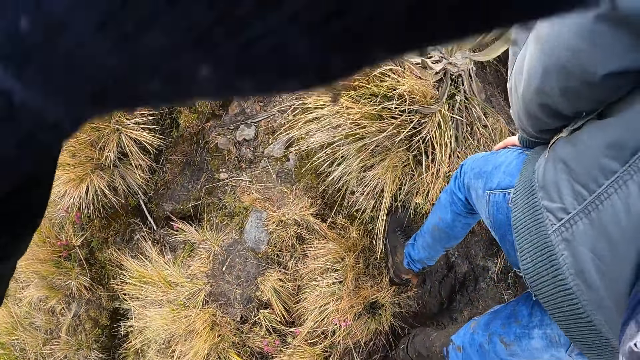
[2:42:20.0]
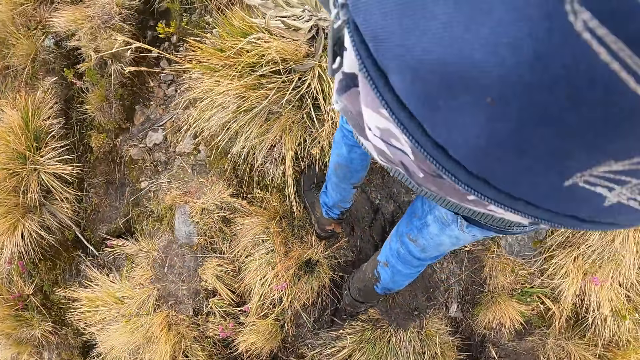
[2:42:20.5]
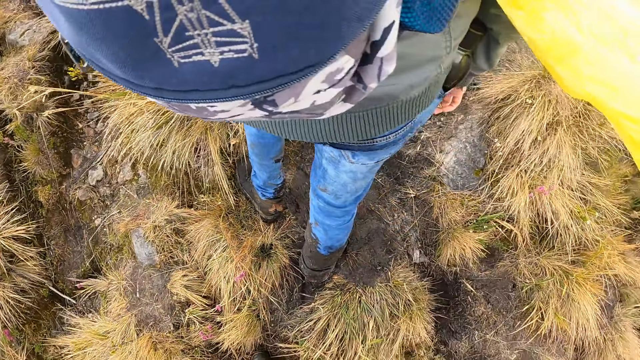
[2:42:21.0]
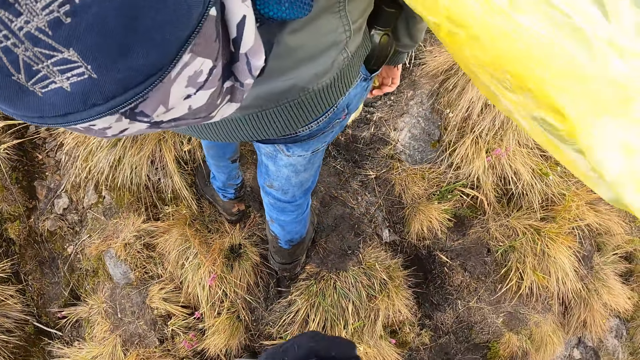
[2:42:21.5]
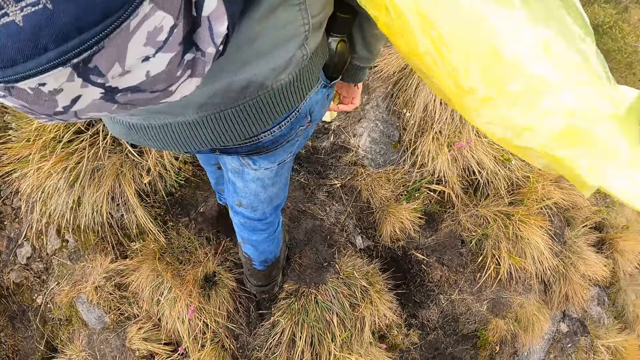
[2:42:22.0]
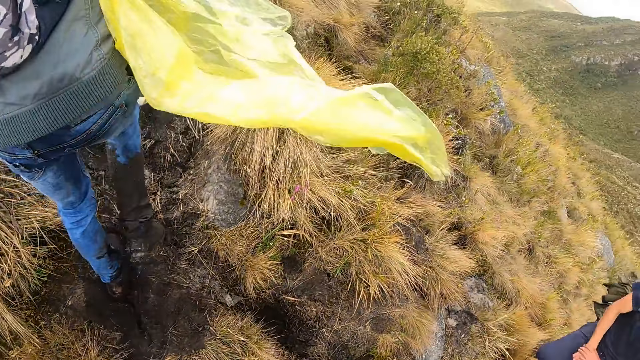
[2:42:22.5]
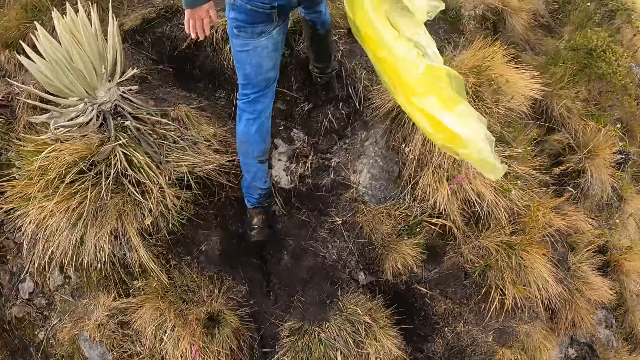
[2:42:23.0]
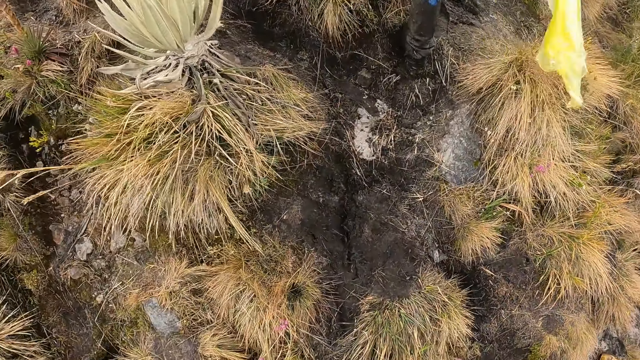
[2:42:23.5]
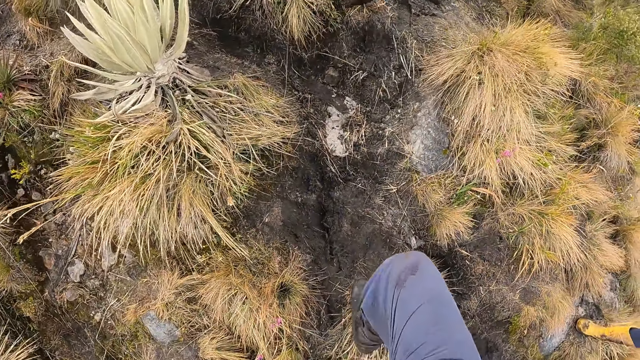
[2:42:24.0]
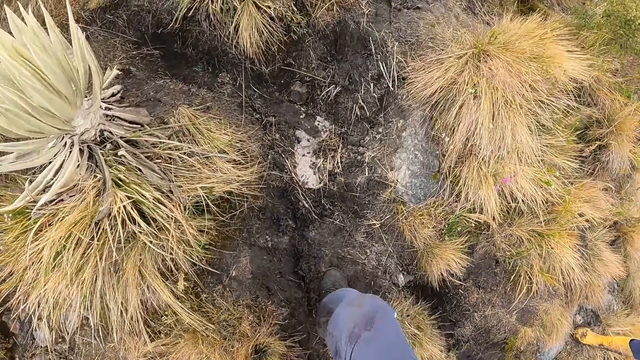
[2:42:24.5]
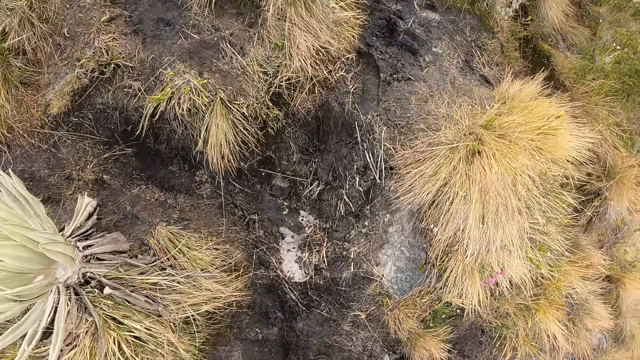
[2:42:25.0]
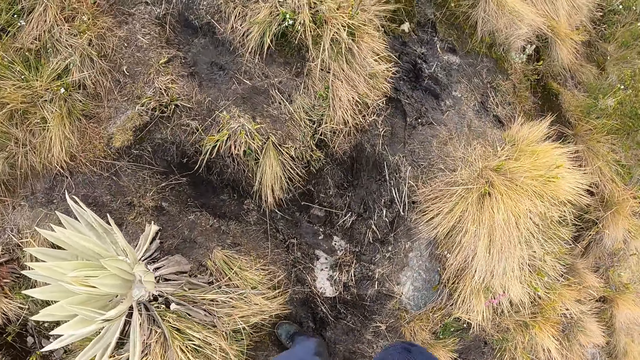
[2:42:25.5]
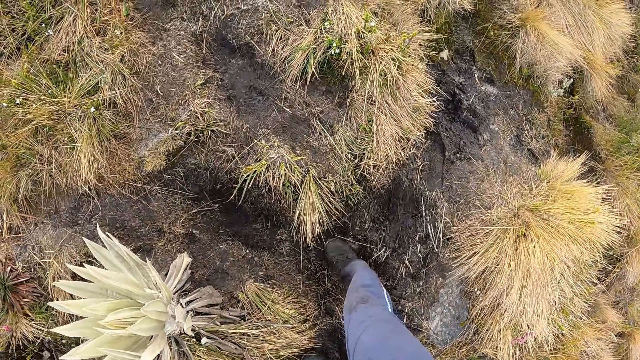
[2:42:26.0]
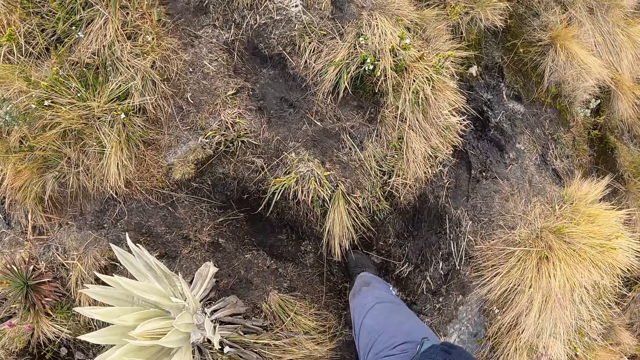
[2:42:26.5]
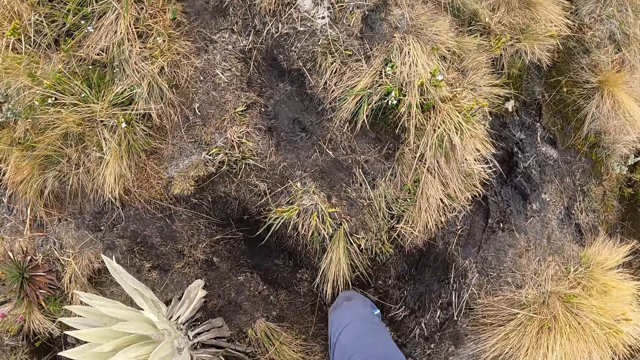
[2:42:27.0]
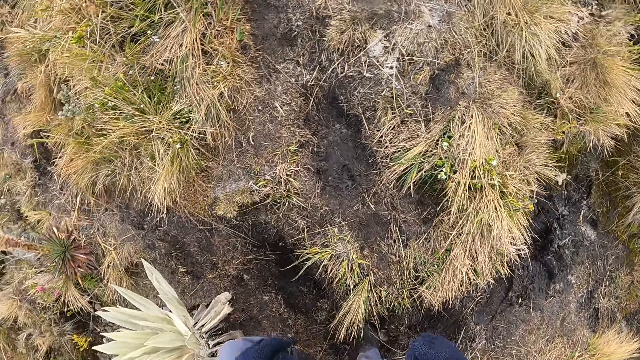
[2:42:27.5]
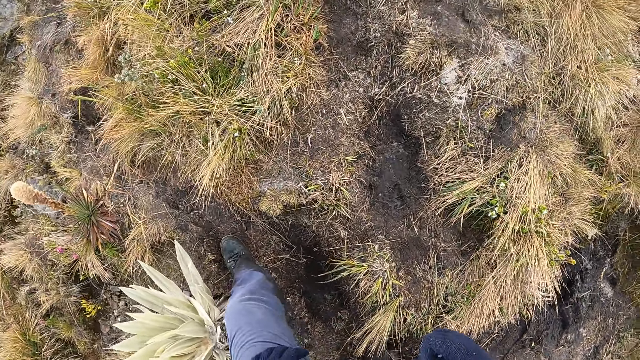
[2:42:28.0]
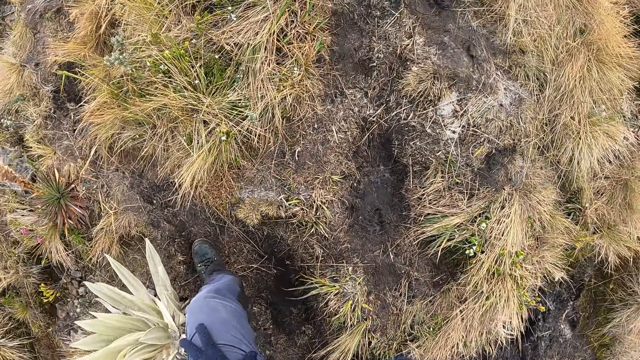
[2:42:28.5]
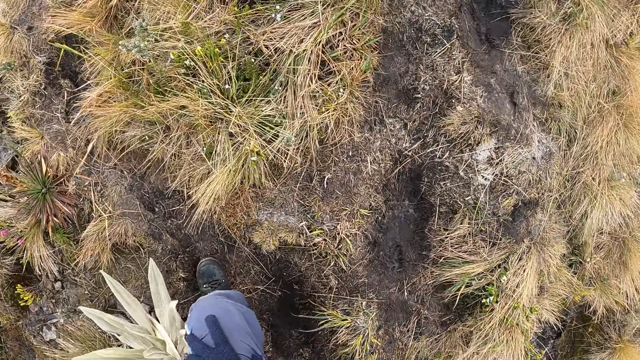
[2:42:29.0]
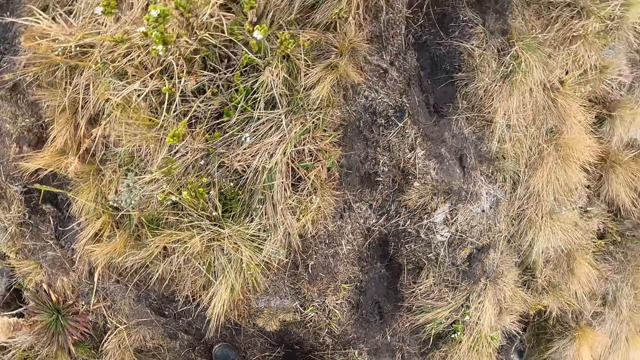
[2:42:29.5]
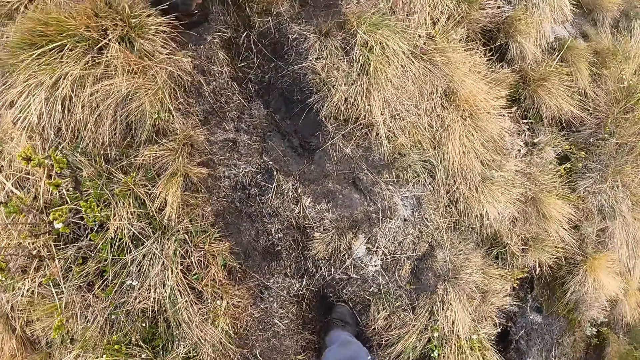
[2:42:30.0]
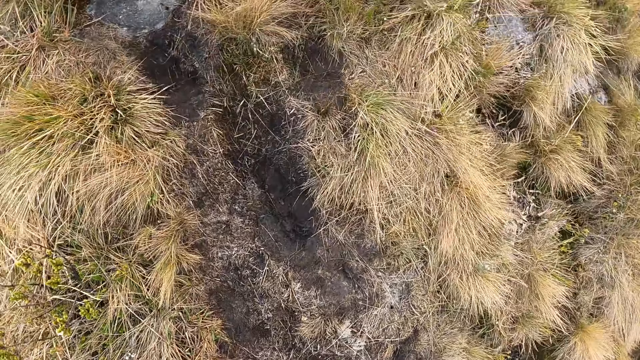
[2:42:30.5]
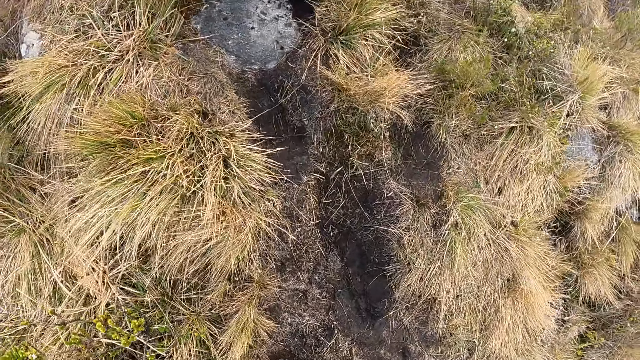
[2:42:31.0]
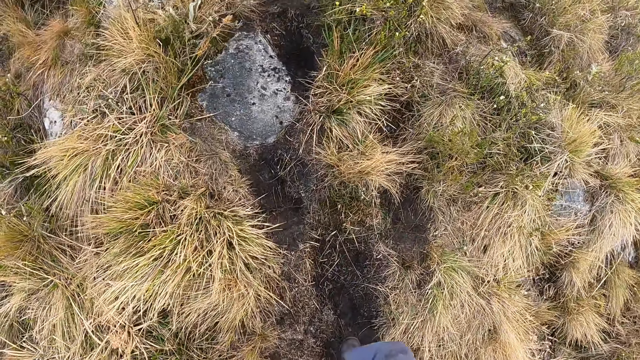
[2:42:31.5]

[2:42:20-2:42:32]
The camera wearer looks around. They climb up the mountain. They walk around.

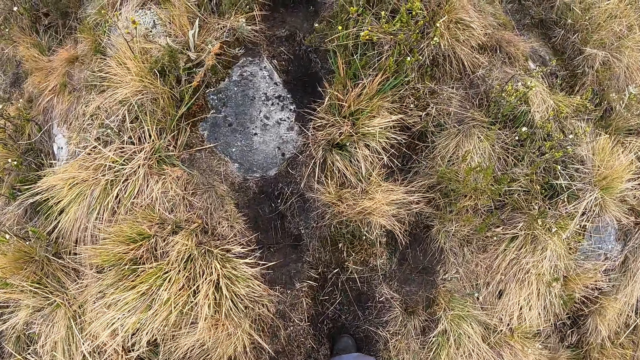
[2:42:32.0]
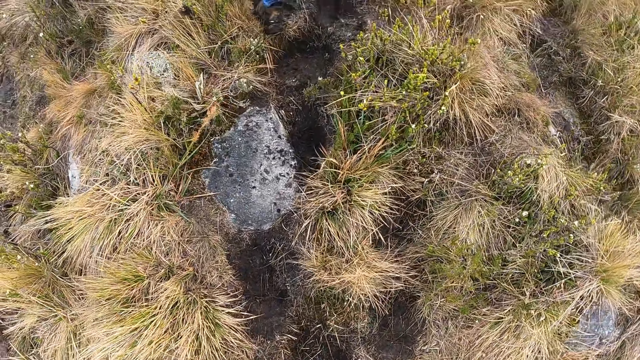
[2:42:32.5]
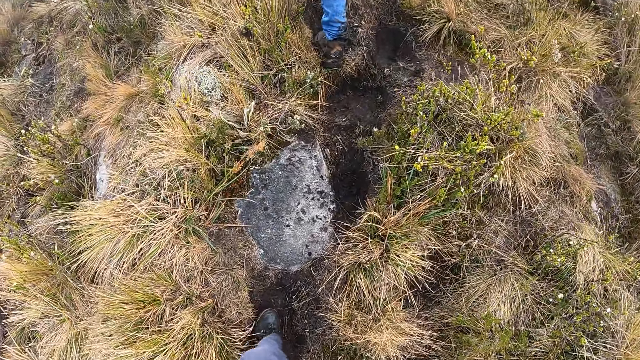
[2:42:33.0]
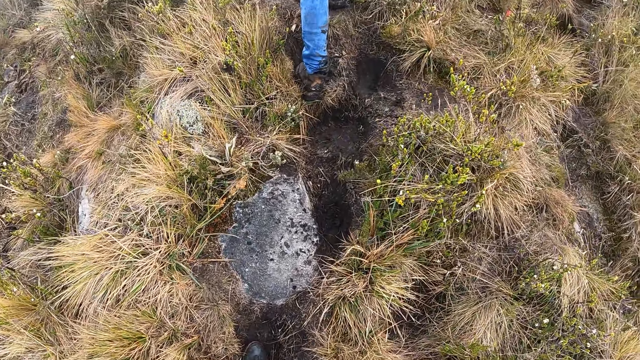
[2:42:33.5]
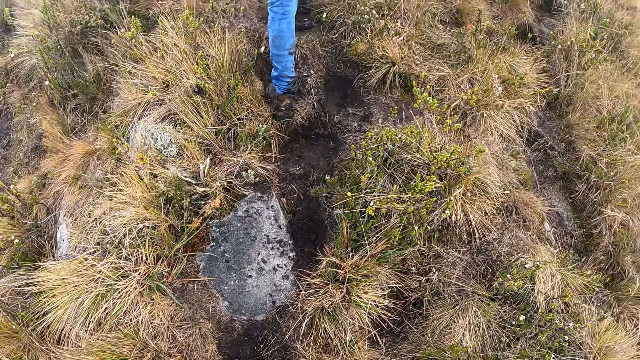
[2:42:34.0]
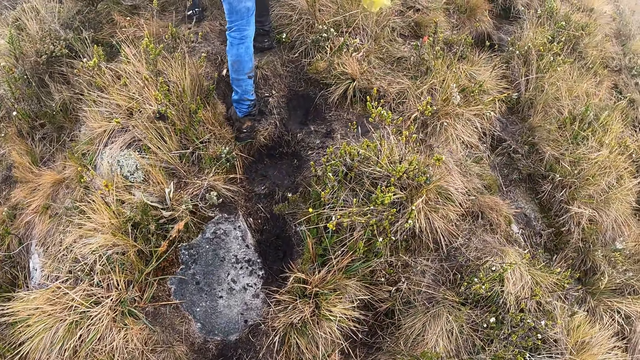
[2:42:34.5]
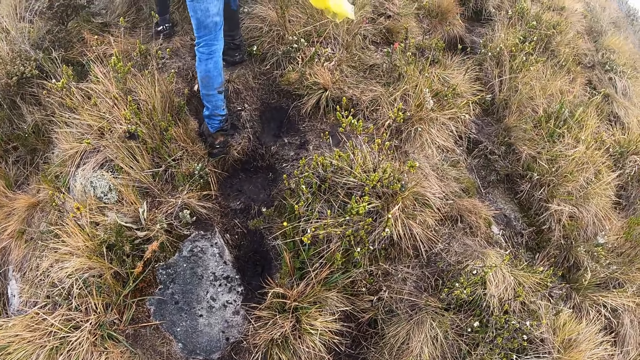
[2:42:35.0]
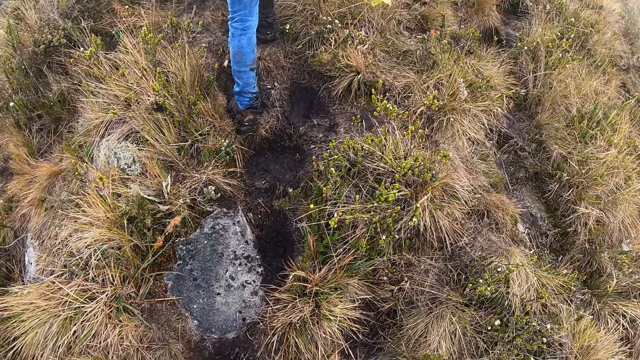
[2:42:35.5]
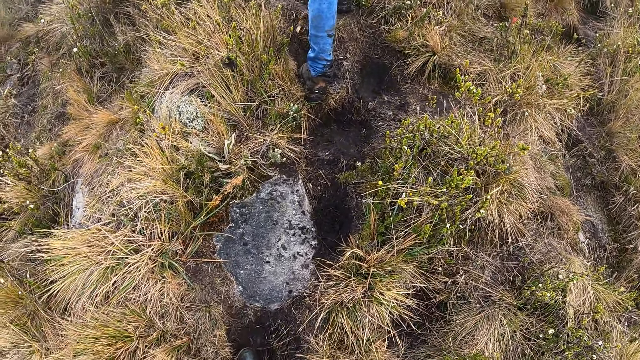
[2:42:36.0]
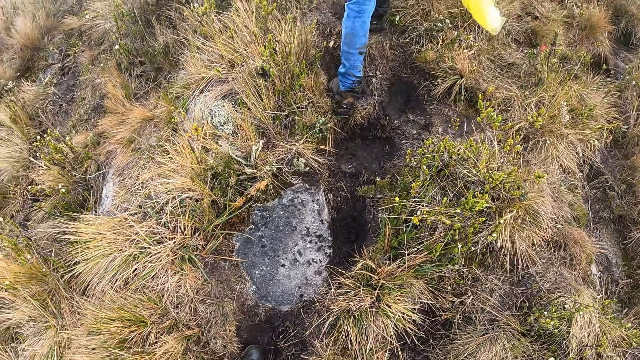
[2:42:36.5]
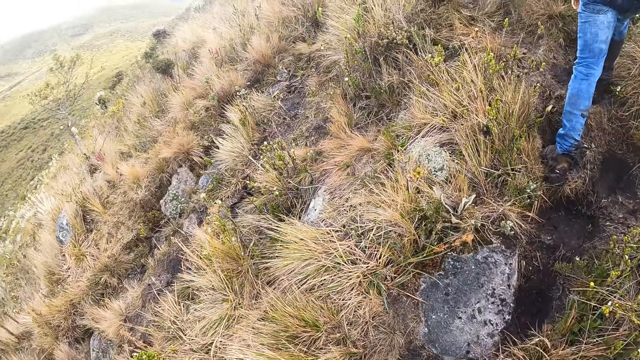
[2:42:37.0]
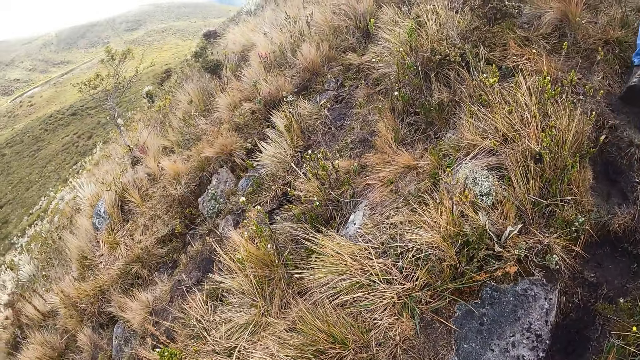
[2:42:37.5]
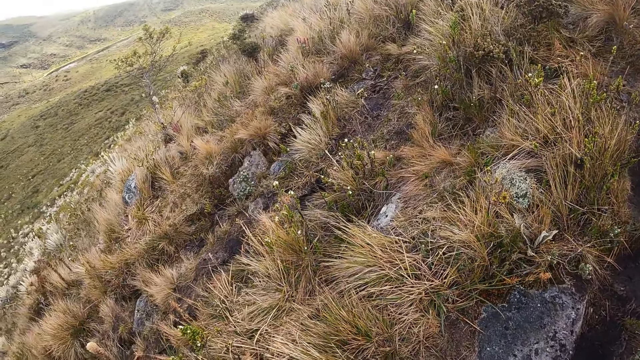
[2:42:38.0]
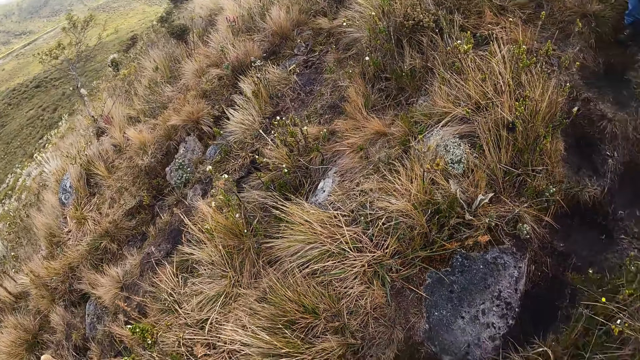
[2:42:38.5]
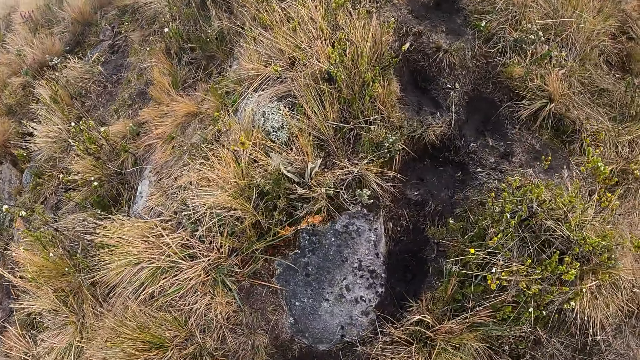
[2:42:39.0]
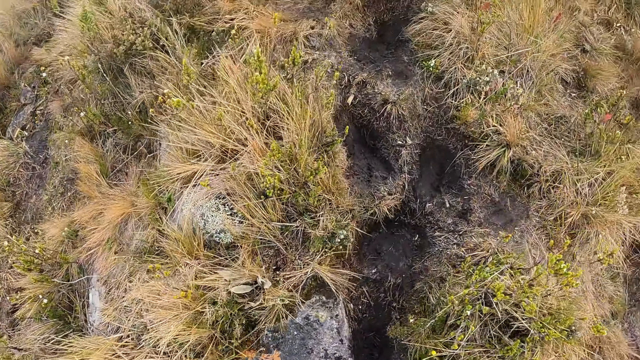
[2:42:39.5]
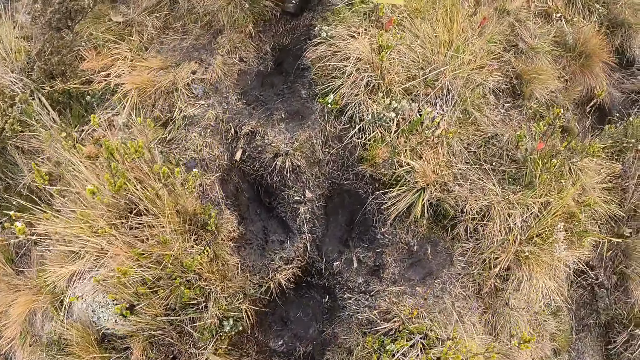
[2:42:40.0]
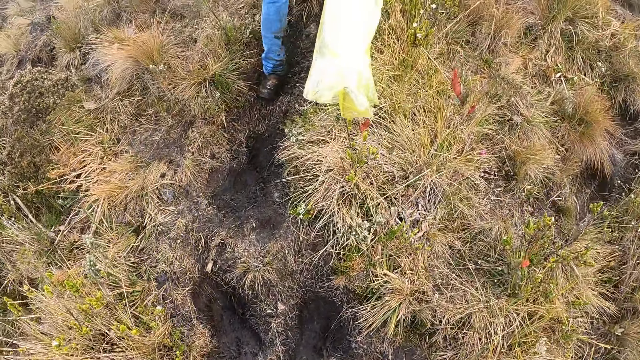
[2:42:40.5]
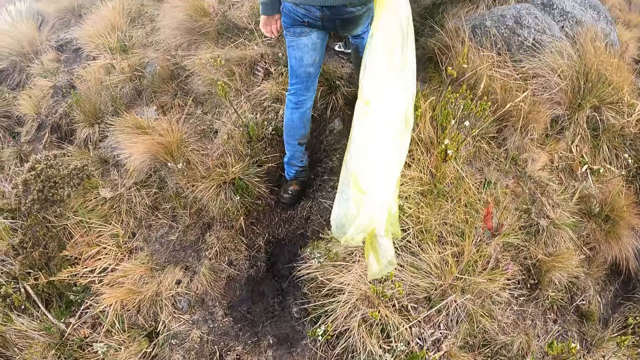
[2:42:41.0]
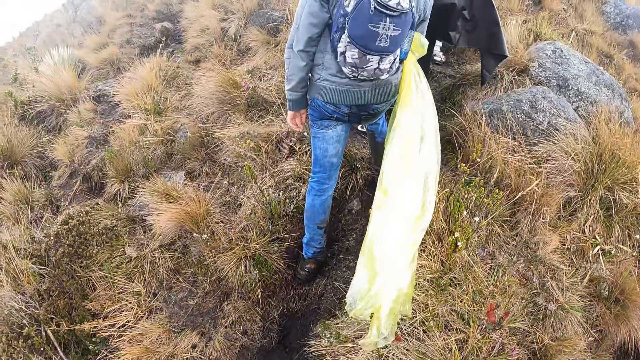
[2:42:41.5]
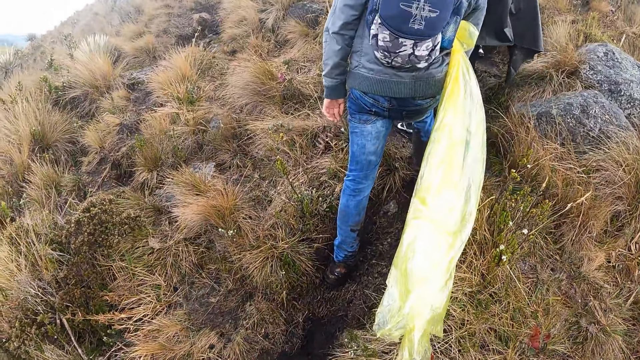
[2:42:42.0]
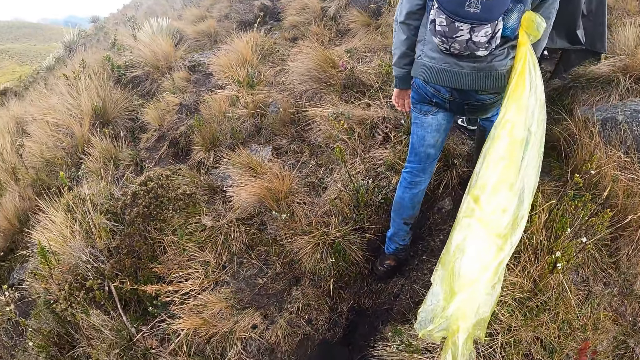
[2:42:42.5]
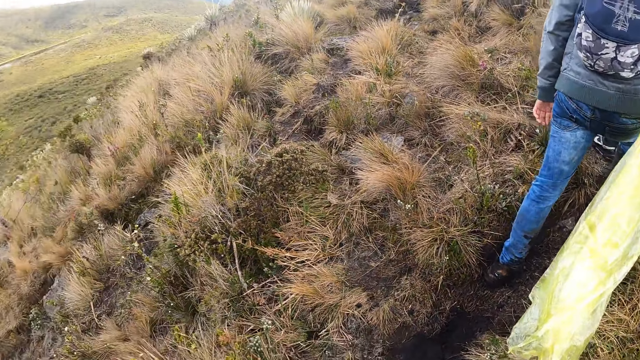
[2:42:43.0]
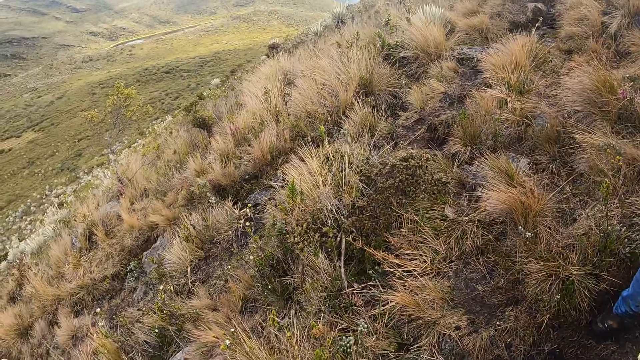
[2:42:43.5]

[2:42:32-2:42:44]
The camera wearer stares around. They climb up the mountain. They walk around. They look around.
